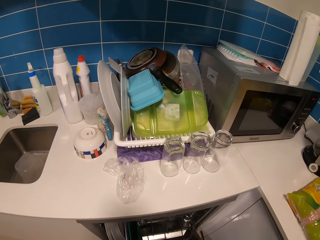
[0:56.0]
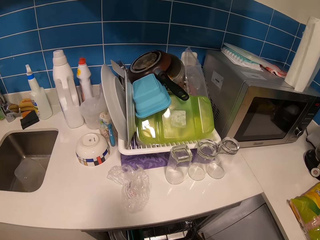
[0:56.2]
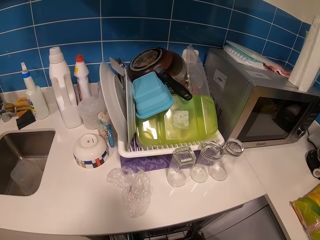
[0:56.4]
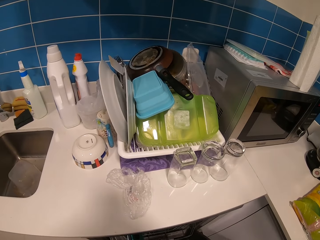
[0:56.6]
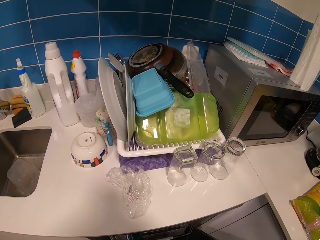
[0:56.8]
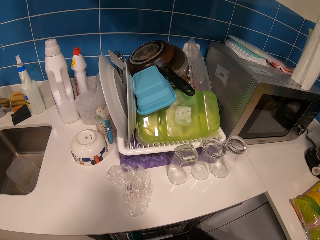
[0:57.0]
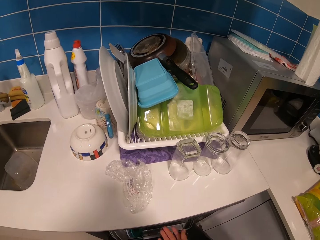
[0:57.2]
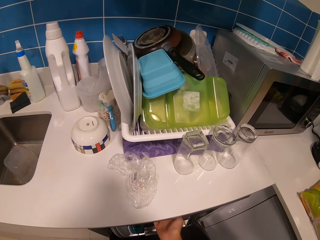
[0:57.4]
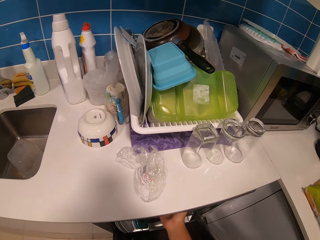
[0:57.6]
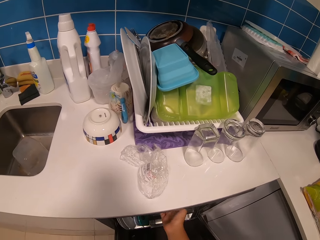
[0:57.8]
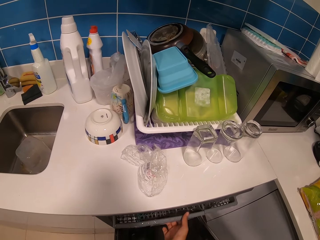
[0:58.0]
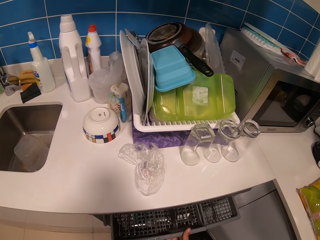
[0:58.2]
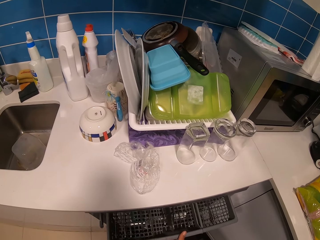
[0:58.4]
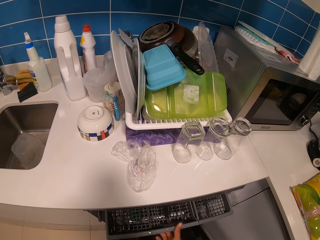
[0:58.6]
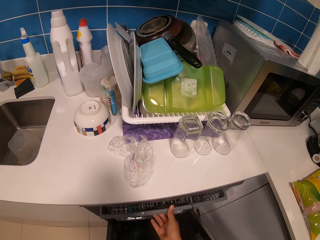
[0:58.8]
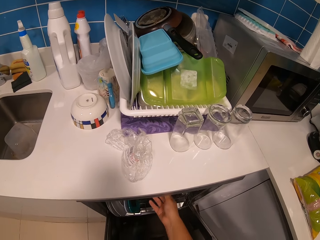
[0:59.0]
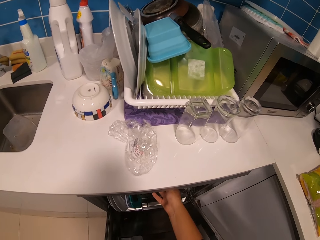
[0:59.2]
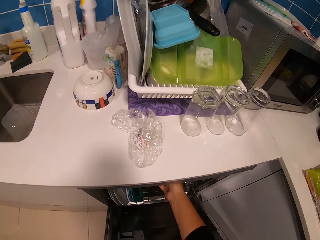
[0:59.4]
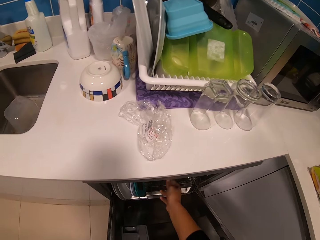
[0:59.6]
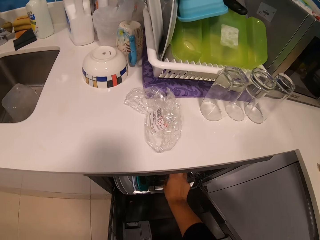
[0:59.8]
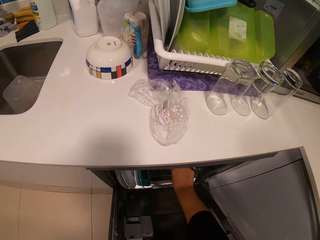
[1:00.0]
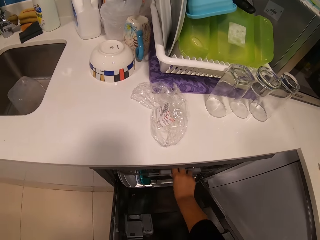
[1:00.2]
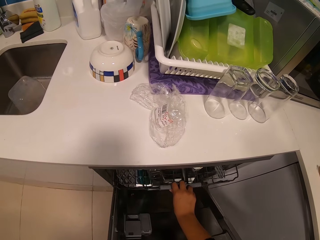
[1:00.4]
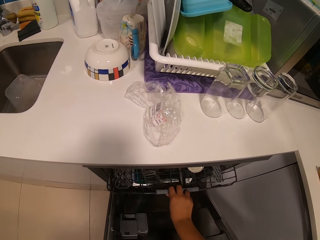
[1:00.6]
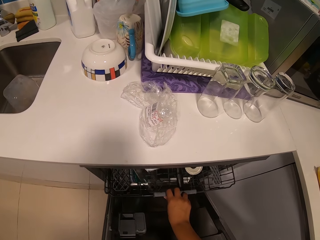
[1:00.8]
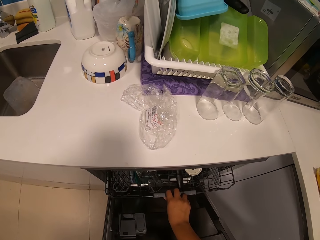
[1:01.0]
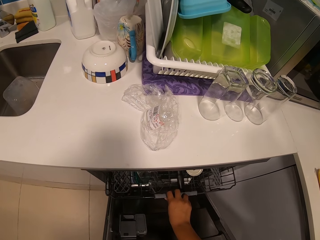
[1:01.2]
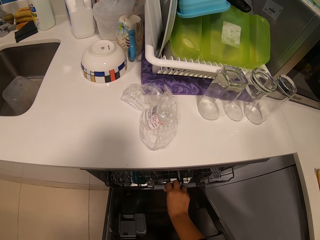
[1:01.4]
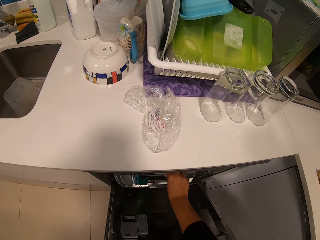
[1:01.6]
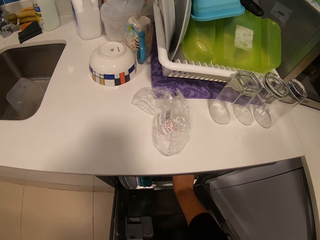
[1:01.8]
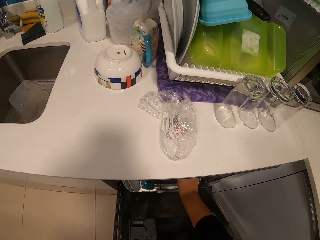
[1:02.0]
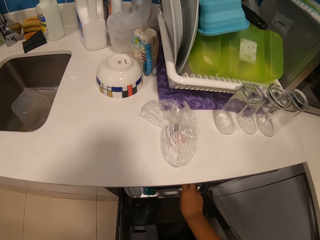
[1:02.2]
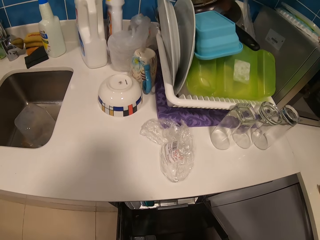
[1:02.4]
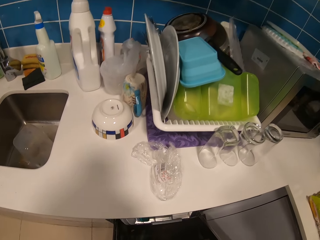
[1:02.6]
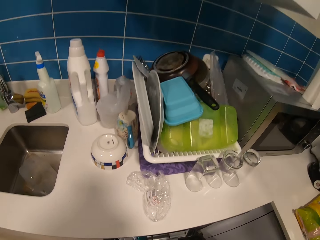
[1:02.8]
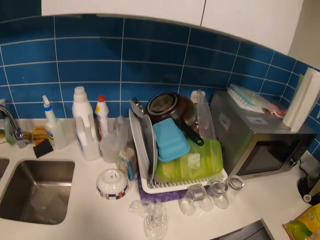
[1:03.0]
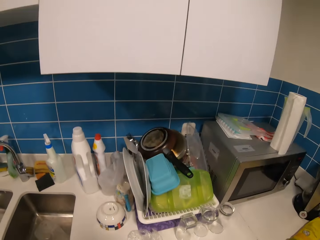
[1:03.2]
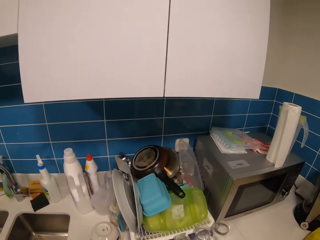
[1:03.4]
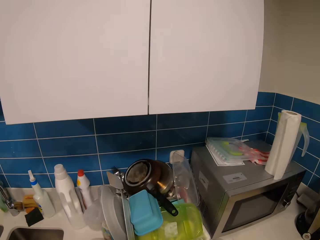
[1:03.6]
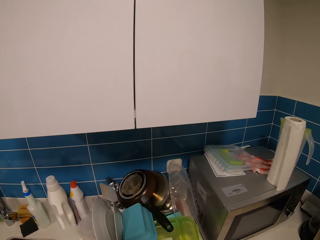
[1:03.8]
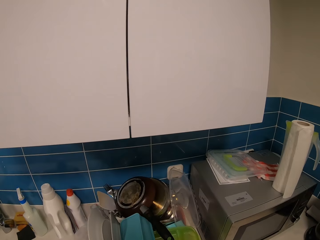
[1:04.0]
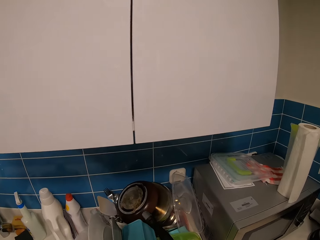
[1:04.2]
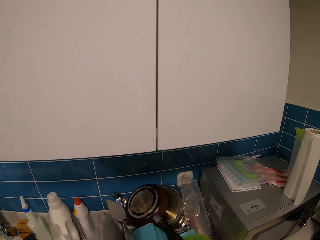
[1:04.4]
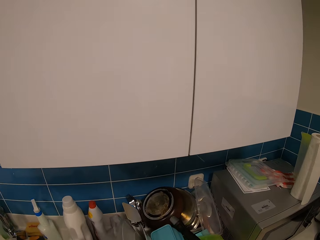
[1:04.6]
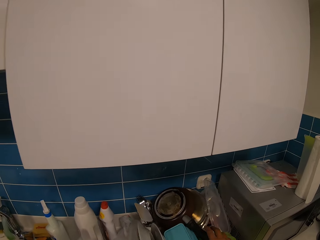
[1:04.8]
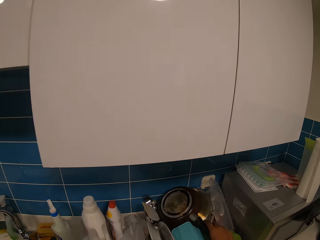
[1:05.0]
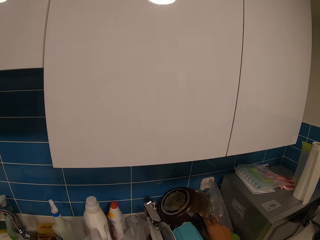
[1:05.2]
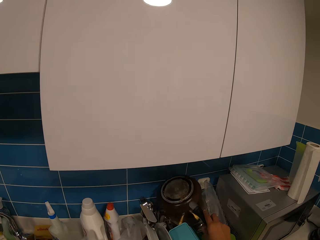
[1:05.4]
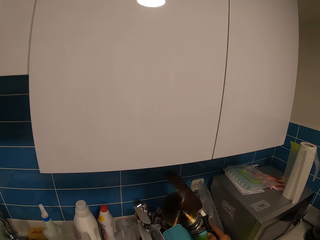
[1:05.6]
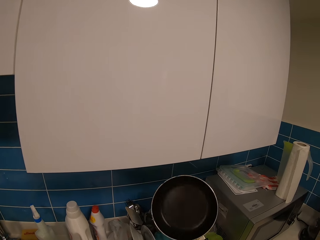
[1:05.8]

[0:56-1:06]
The camera wearer pulls a dishwasher rack. They push the dishwasher rack. They pull the dishwasher rack and push the dishwasher rack.

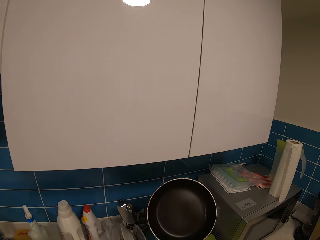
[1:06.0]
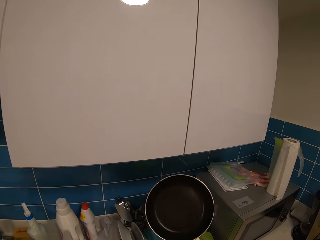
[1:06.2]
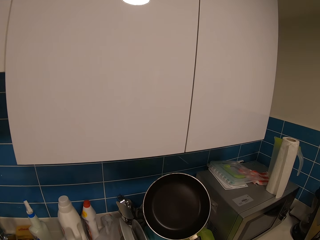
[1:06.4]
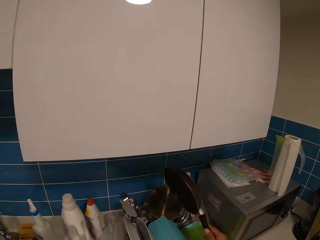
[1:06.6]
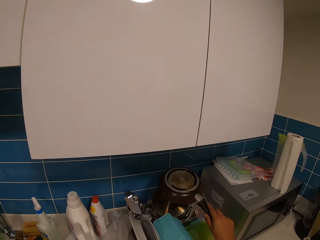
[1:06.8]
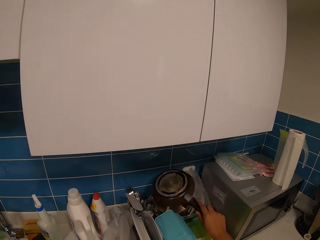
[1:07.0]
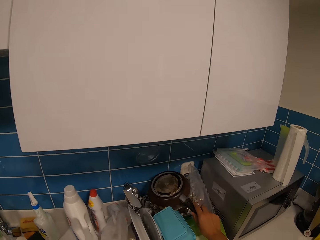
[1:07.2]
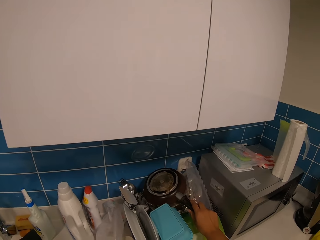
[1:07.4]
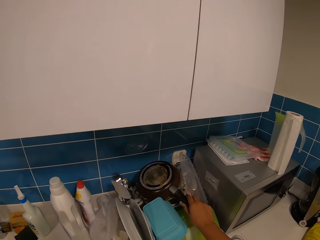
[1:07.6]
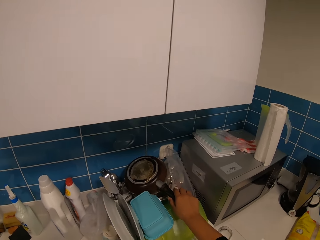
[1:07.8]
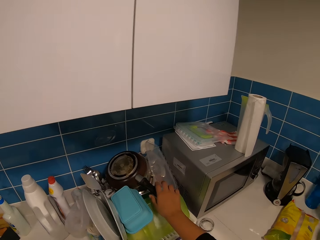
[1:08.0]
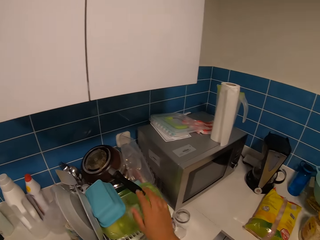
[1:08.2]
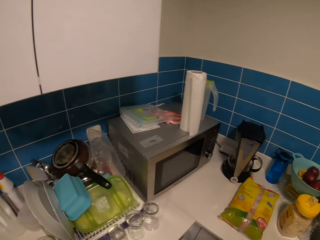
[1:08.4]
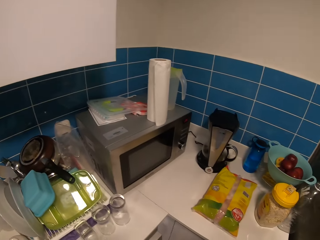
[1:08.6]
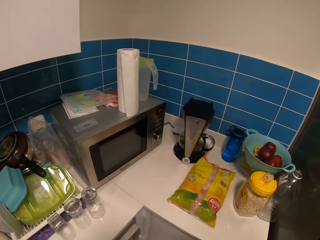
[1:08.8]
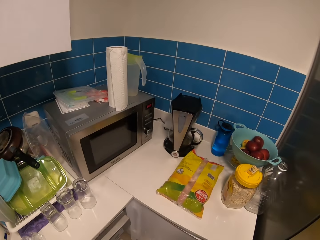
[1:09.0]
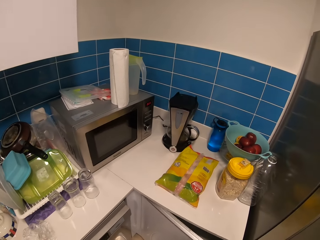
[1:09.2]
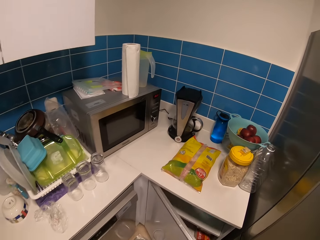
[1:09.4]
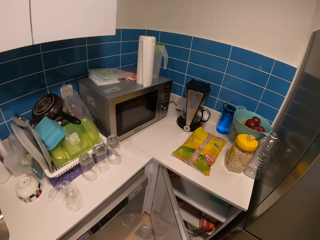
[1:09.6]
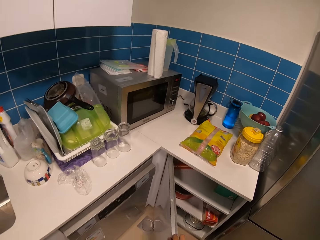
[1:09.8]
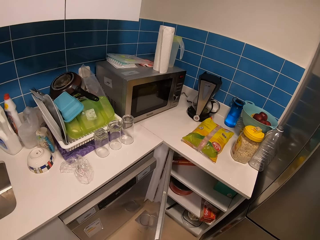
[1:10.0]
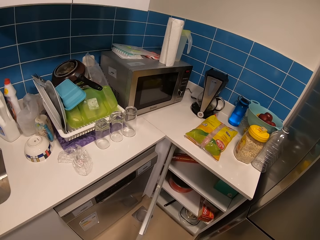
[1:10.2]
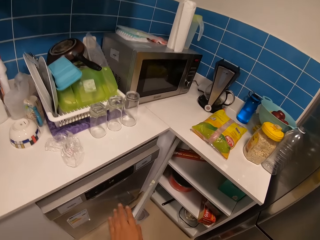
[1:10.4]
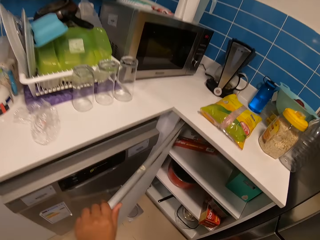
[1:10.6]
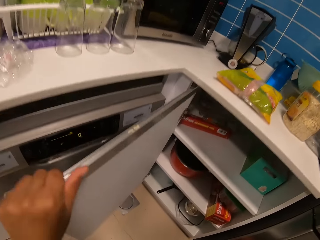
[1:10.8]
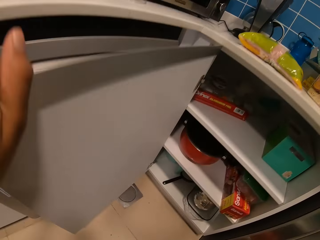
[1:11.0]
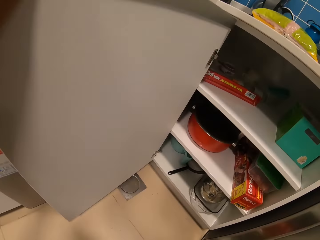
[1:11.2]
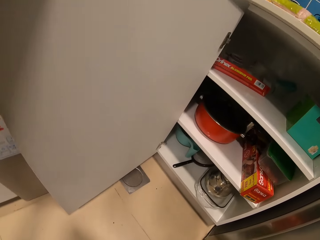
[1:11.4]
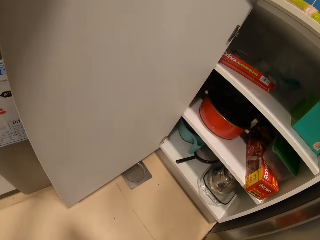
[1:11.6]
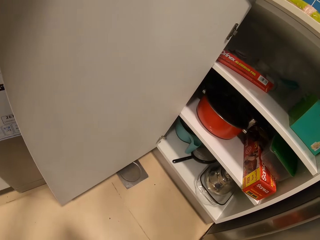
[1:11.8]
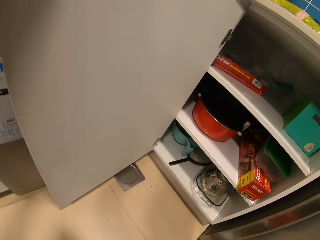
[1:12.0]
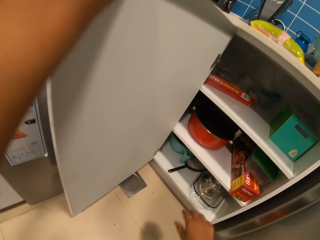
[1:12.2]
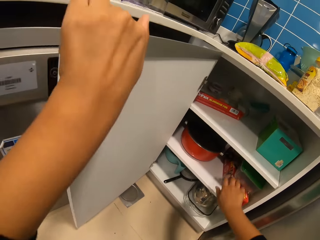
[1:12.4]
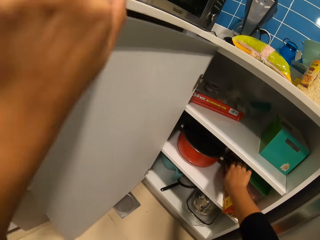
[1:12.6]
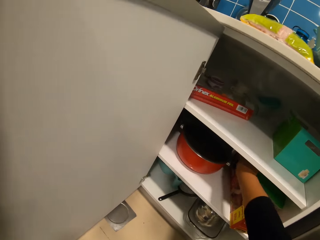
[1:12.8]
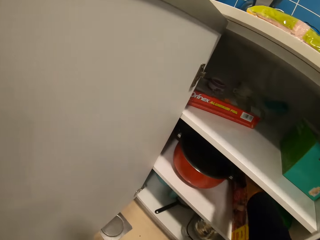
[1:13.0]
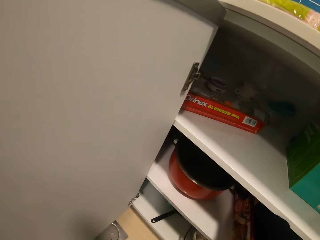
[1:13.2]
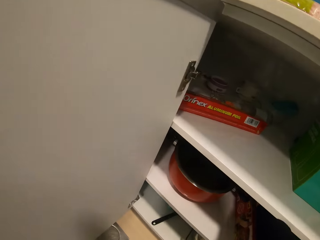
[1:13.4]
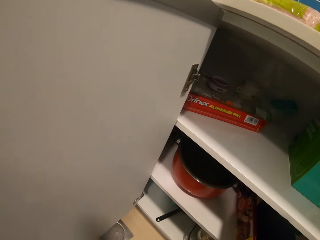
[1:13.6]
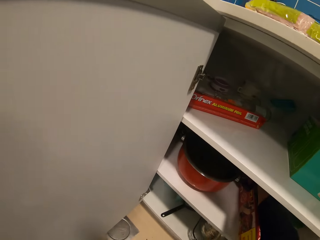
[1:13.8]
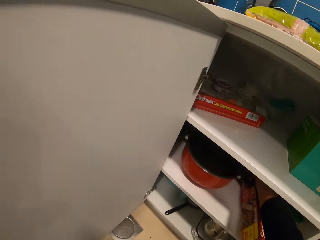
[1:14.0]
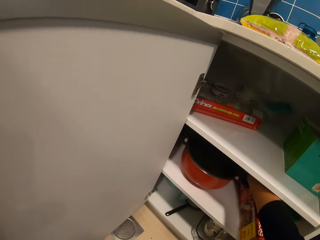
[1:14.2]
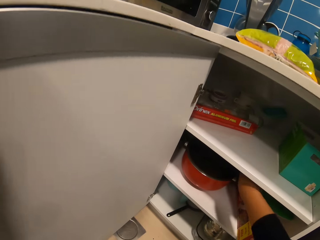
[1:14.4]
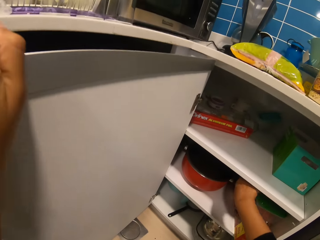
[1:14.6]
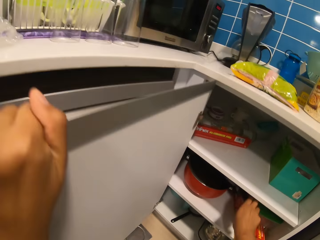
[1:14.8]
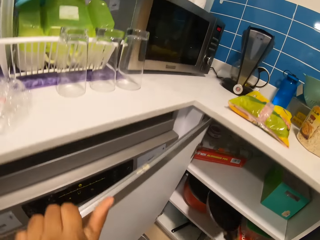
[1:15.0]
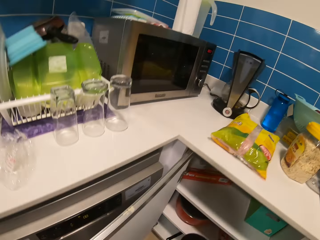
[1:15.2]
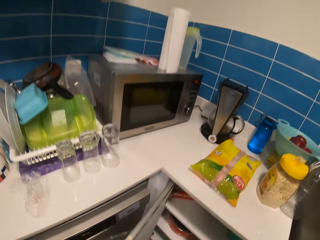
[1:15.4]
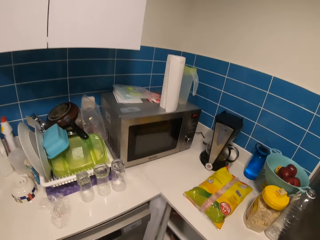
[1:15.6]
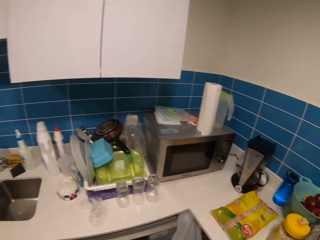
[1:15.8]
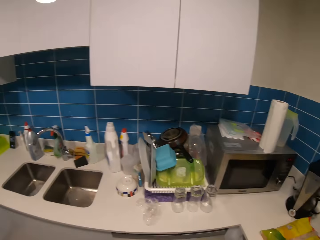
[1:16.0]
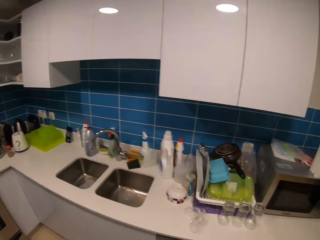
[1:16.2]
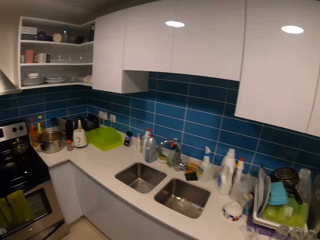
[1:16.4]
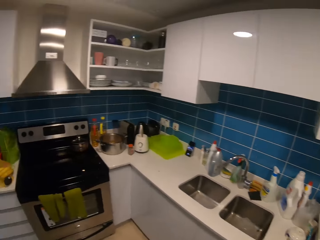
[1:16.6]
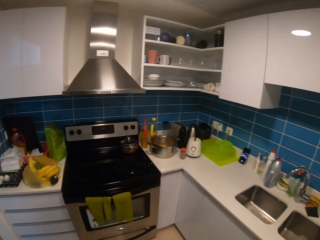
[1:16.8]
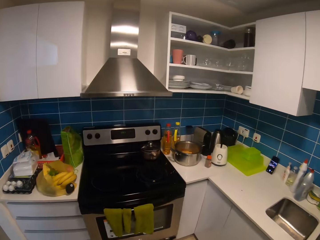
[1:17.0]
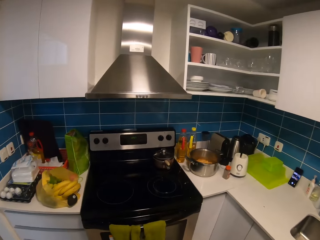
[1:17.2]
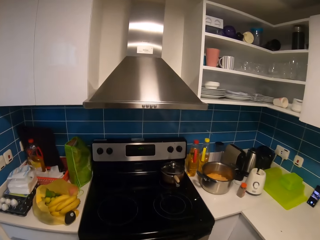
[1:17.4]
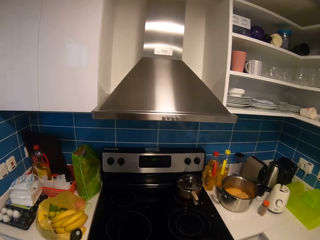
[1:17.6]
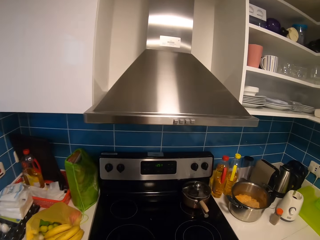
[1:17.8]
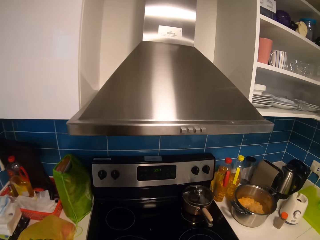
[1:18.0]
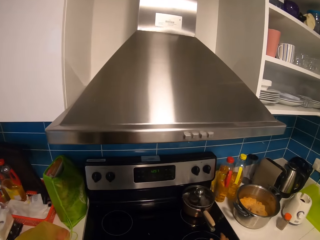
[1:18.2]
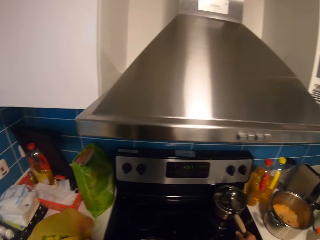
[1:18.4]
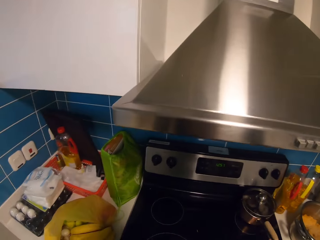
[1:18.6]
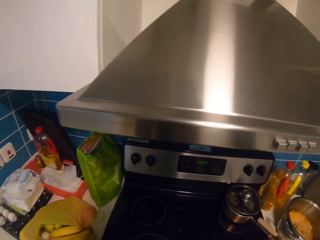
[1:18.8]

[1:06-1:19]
The camera wearer picks up a pan. They put down the pan. They open a cabinet. They pick up a pan from the cabinet. They close the cabinet. They walk towards a gas cooker.
